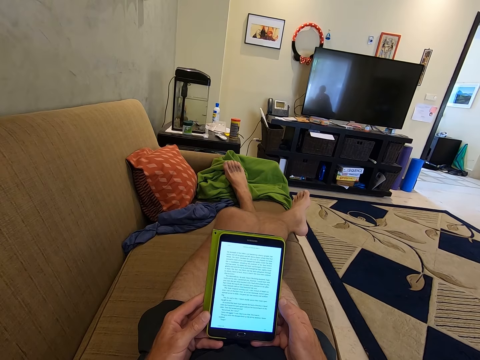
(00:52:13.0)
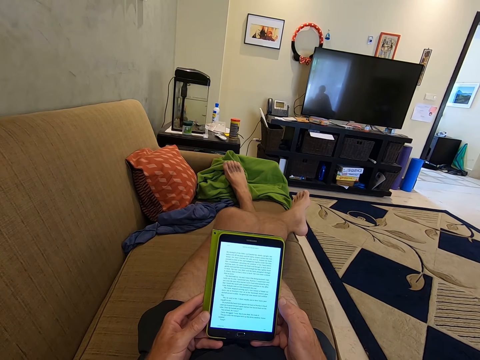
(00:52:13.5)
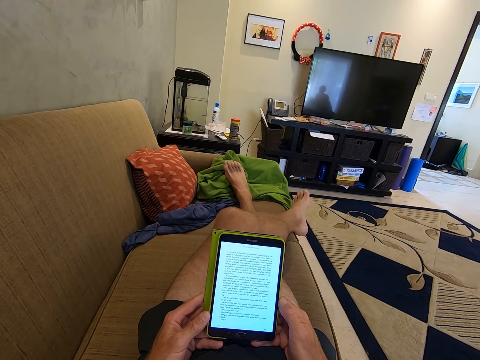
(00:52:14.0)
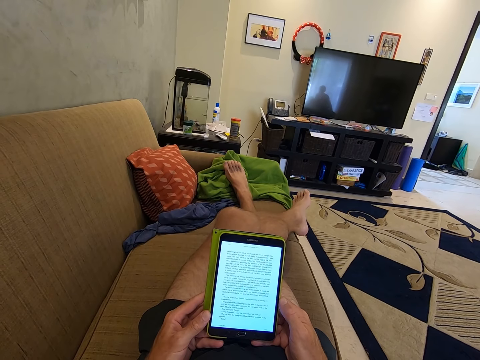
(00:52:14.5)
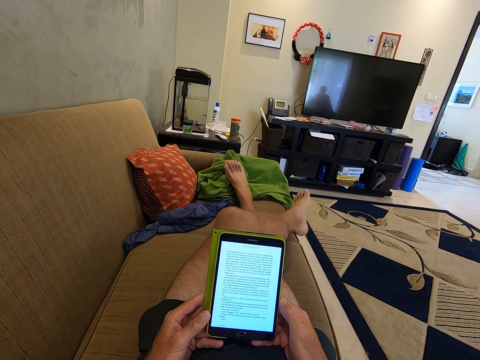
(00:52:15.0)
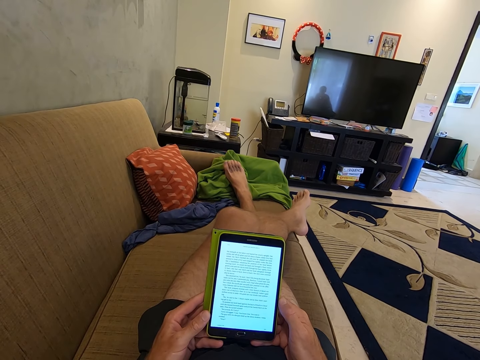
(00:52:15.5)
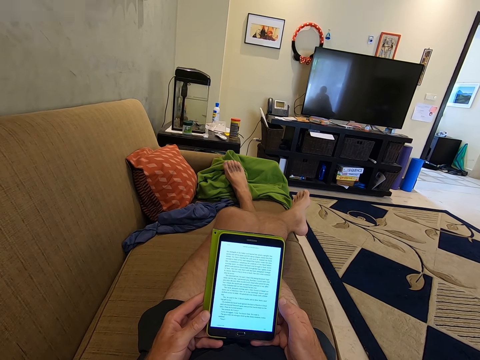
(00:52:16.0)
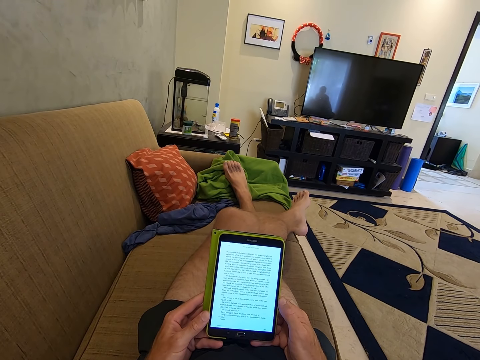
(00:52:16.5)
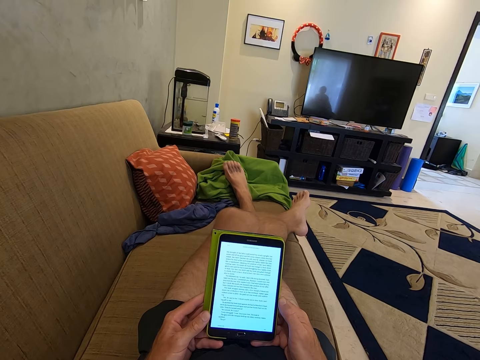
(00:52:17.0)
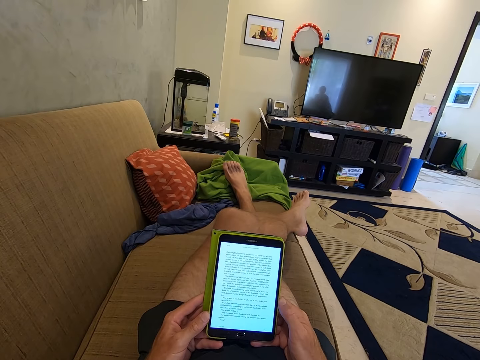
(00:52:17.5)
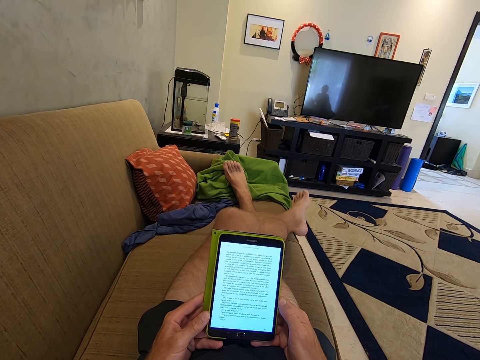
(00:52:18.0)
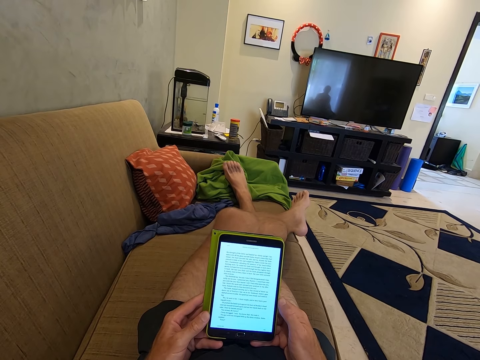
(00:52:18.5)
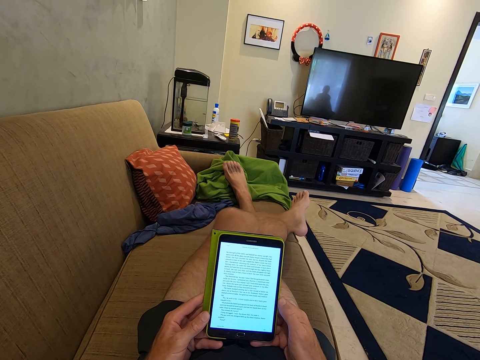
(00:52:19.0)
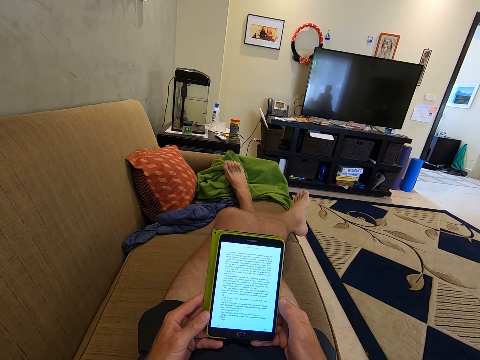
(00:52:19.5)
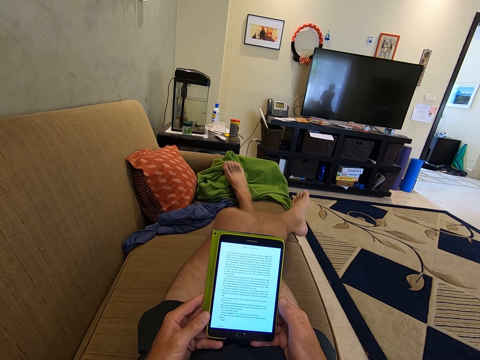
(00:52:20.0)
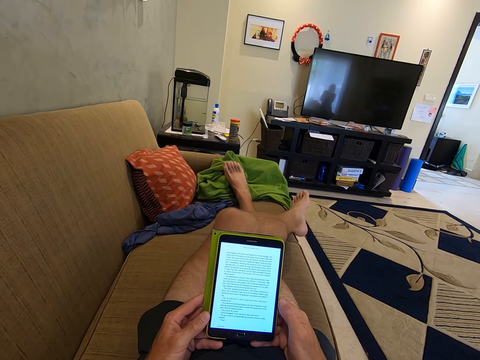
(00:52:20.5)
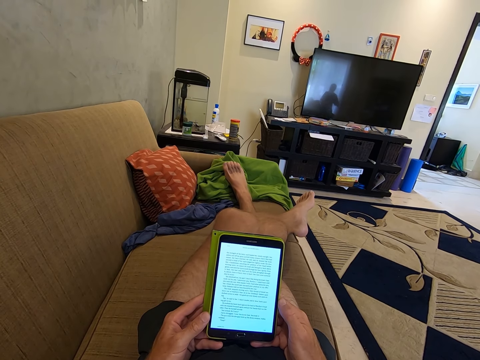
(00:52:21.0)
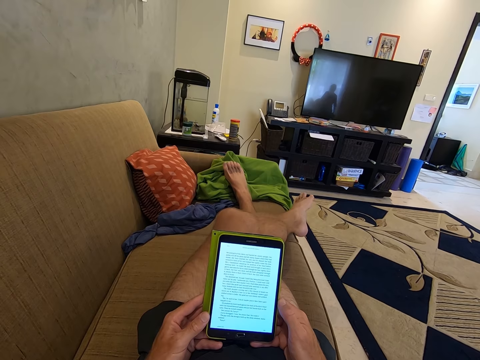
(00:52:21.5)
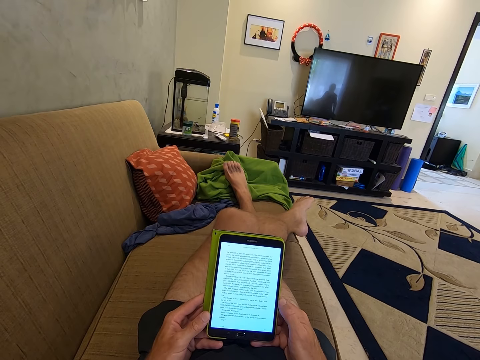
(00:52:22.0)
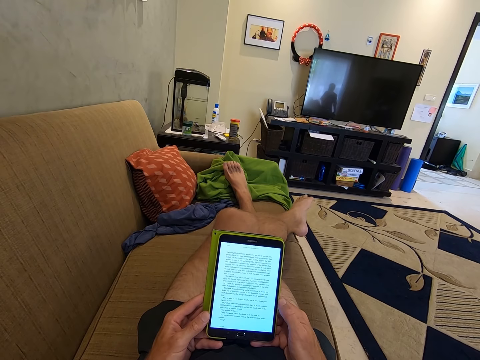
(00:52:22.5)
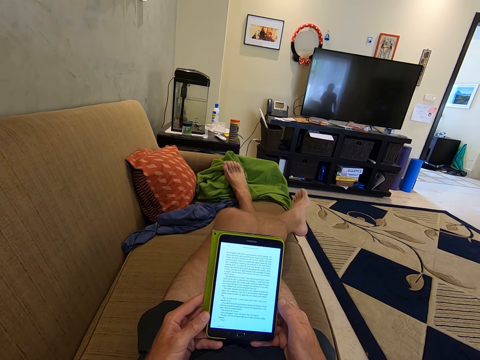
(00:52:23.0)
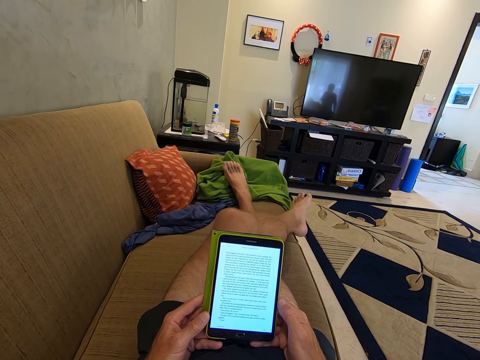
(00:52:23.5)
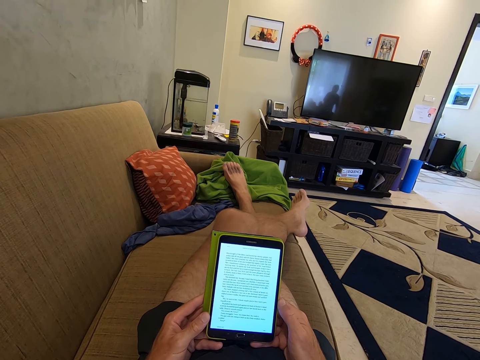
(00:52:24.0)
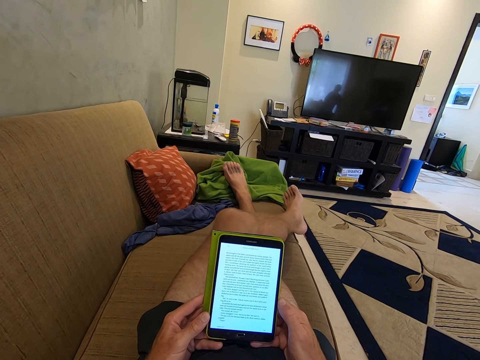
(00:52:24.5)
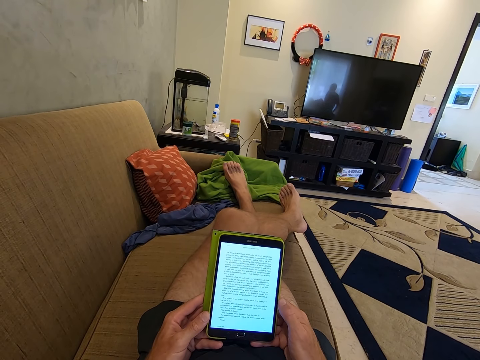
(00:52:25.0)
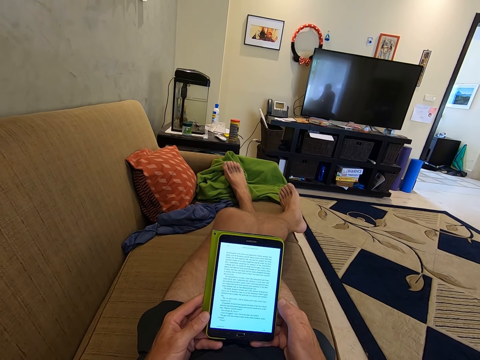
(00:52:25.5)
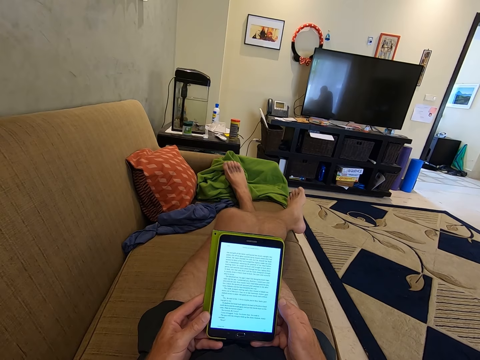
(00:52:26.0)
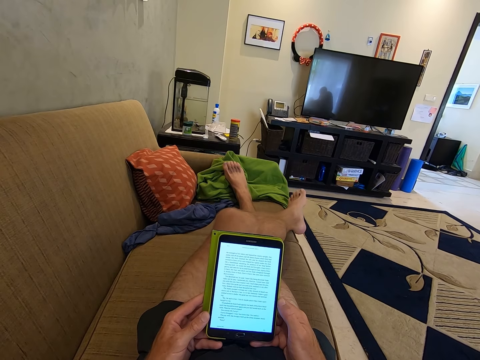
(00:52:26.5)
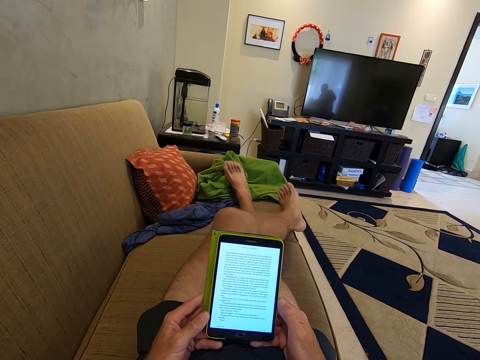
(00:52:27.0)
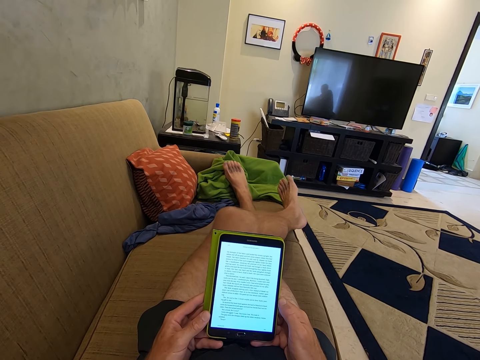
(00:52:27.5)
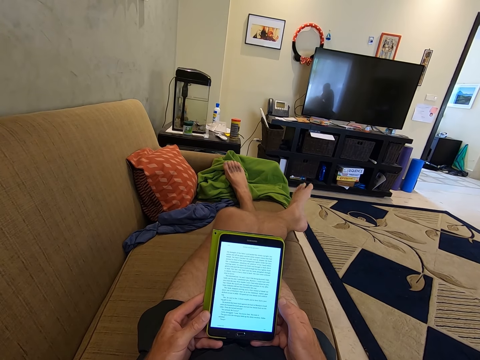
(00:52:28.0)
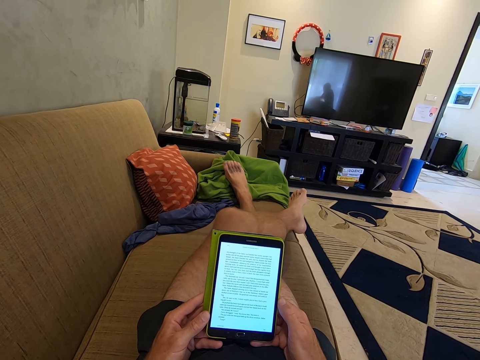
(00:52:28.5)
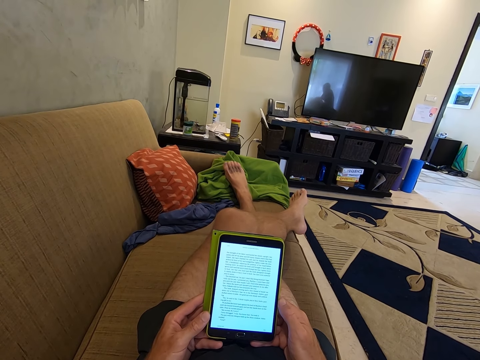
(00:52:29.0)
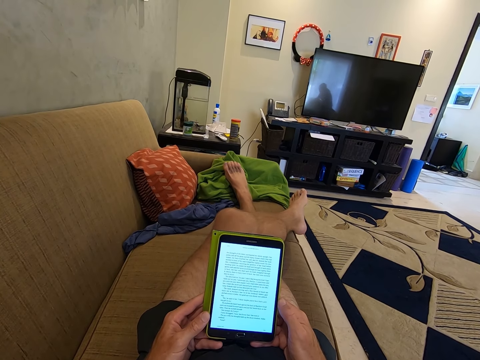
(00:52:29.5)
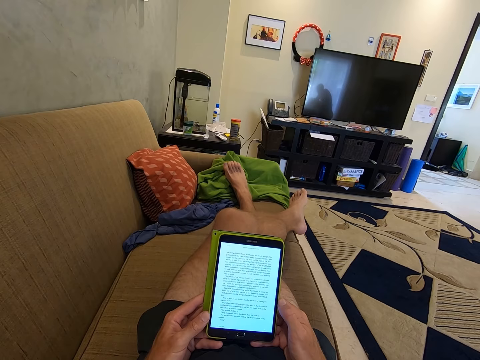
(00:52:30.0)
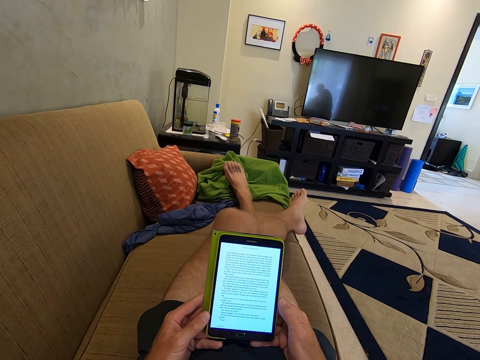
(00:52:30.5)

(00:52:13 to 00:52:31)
A woman converses with a child. The camera wearer reads from a tablet.

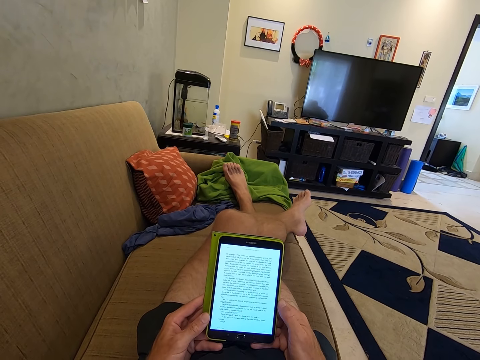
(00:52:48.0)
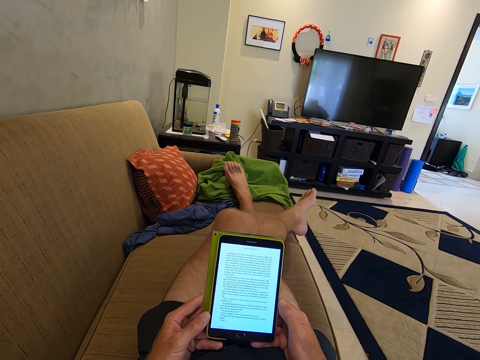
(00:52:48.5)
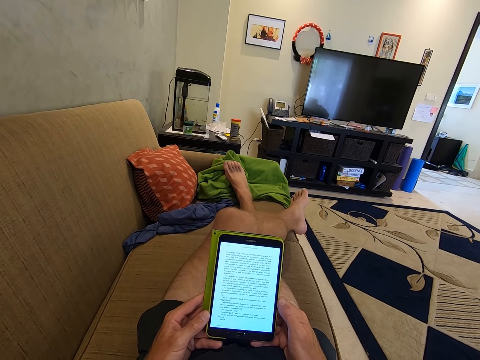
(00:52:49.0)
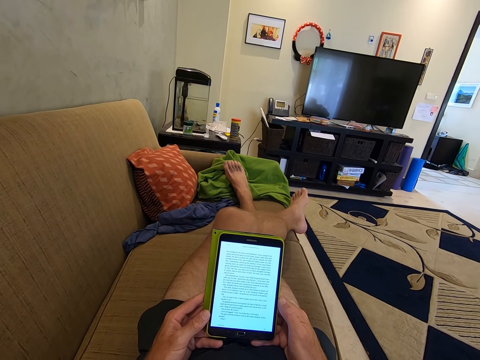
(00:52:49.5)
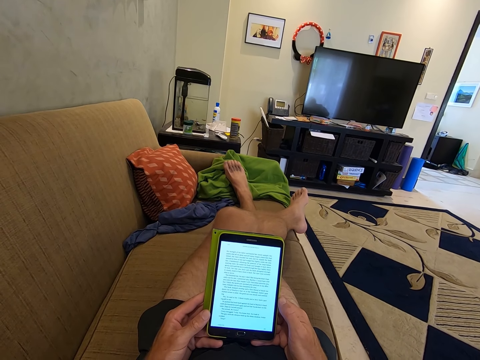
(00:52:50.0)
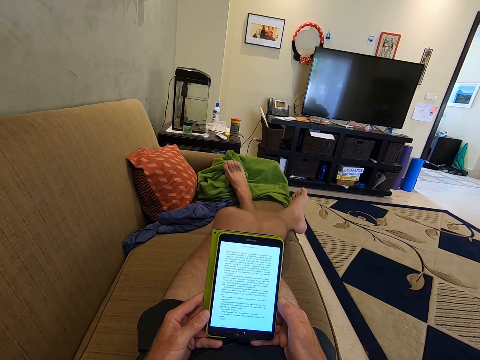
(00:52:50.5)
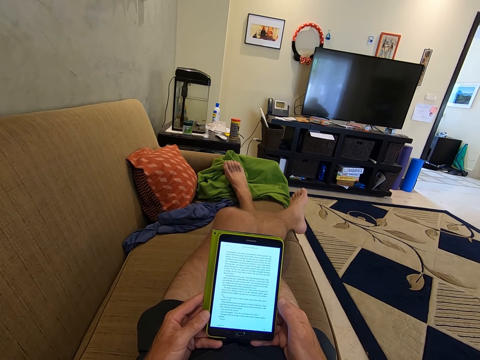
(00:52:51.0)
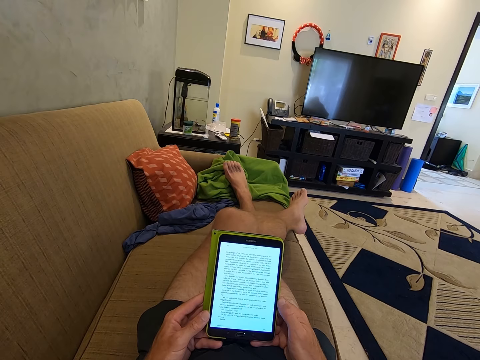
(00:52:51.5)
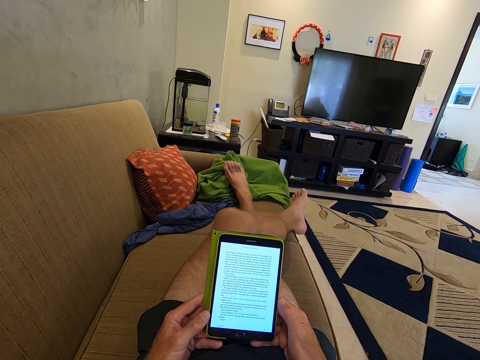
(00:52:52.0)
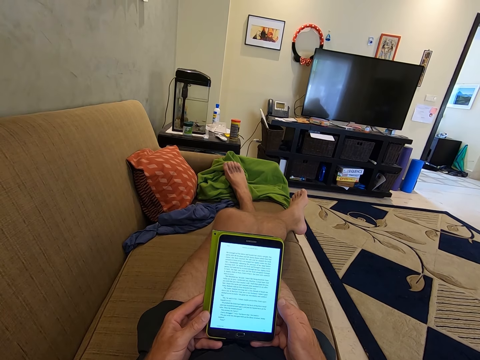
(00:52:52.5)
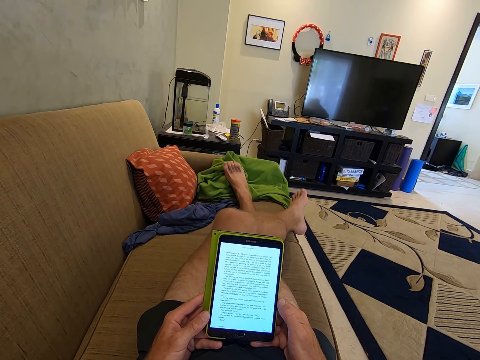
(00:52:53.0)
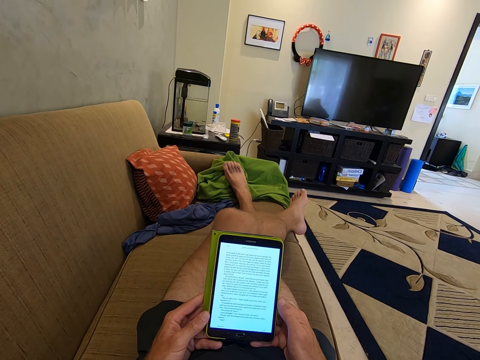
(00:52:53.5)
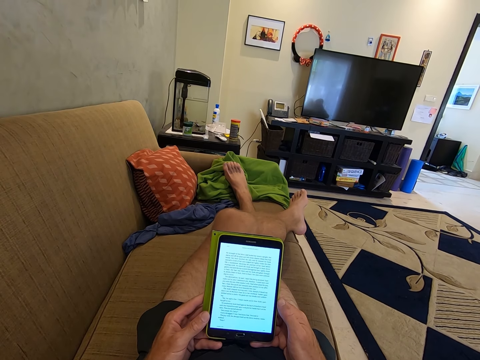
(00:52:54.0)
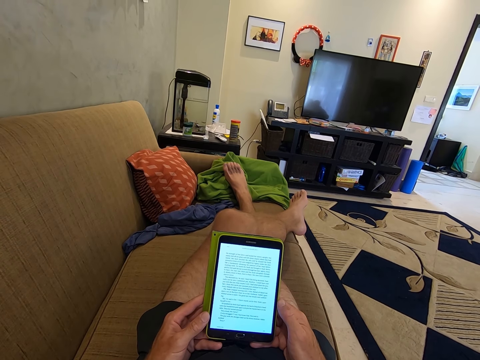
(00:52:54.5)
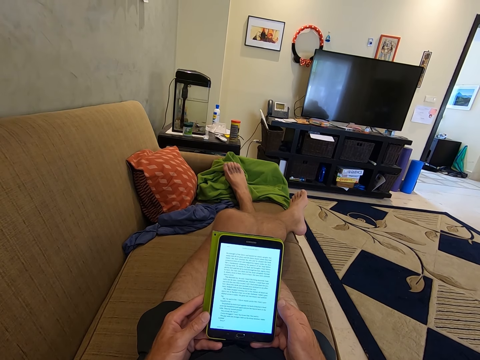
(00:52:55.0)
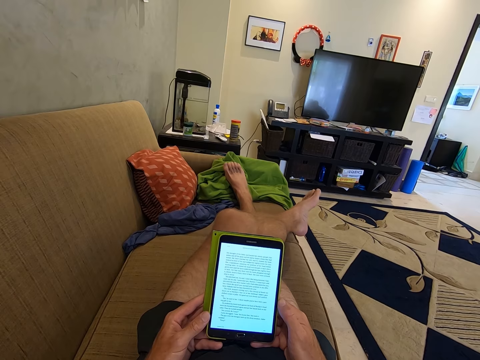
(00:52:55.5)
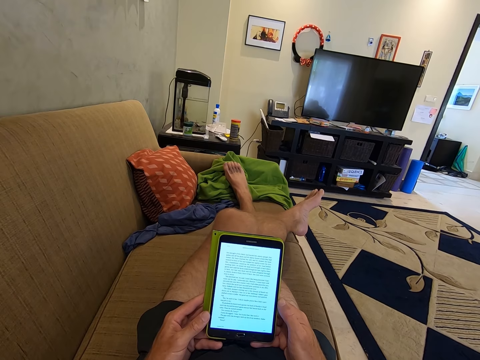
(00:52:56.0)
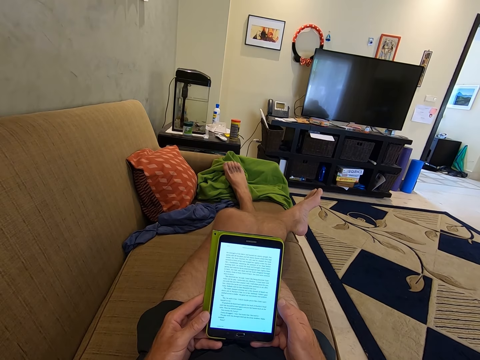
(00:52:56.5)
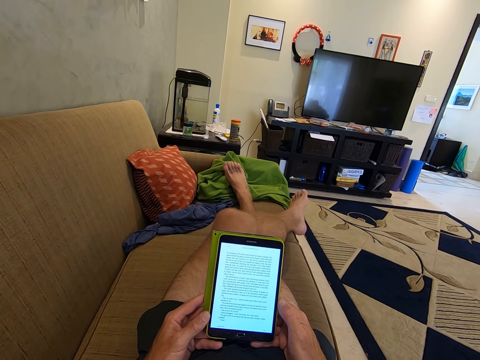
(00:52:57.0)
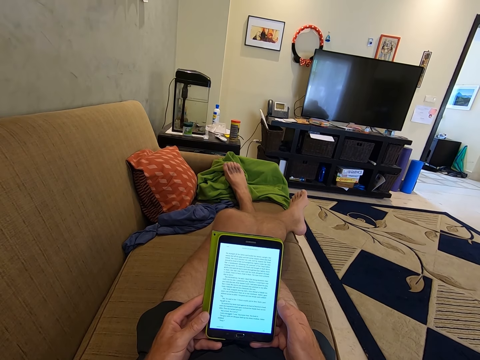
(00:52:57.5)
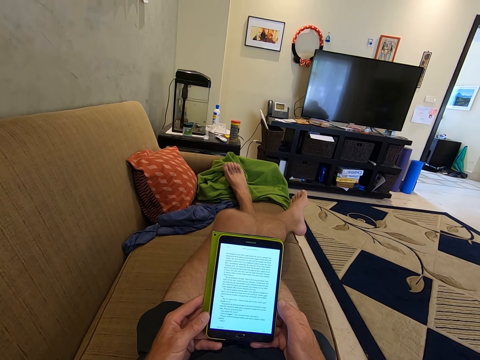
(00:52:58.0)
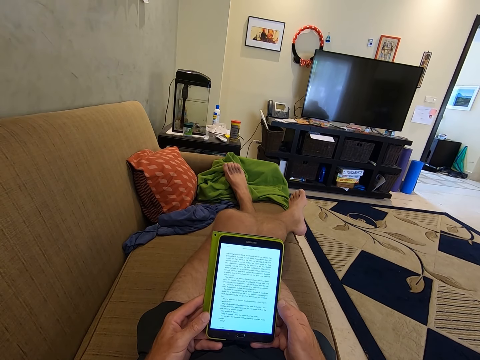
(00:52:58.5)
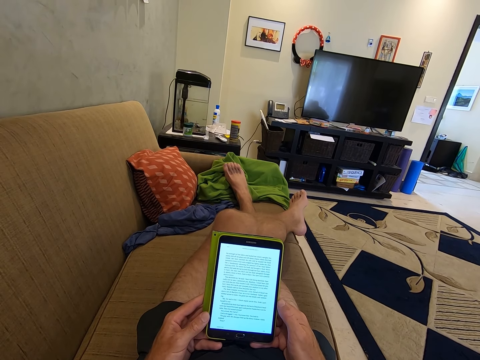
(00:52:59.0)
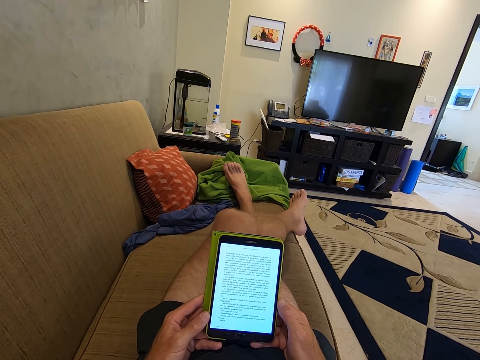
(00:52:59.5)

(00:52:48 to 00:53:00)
A woman converses with a child. The camera wearer reads from a tablet.
